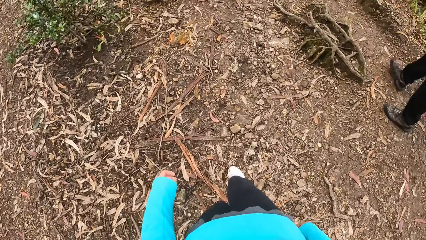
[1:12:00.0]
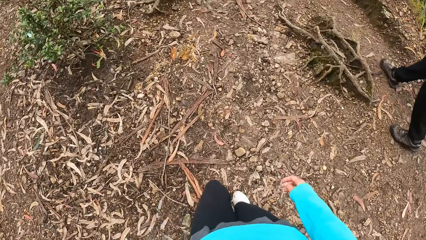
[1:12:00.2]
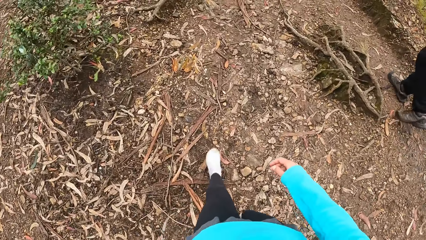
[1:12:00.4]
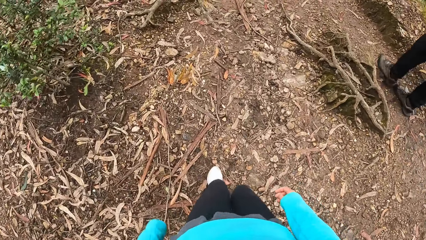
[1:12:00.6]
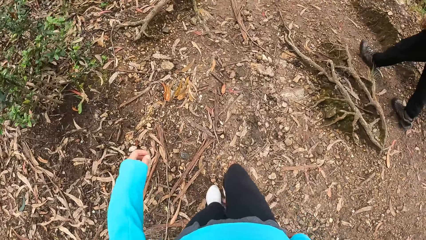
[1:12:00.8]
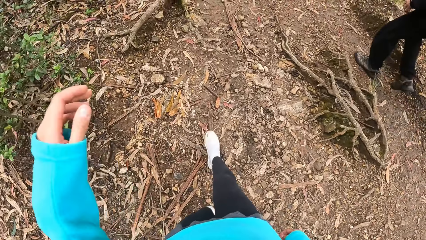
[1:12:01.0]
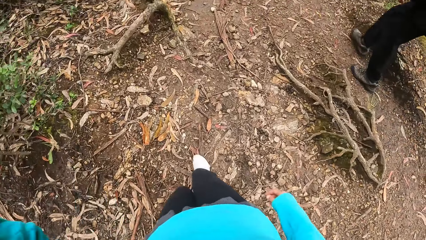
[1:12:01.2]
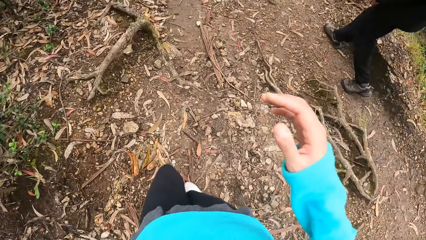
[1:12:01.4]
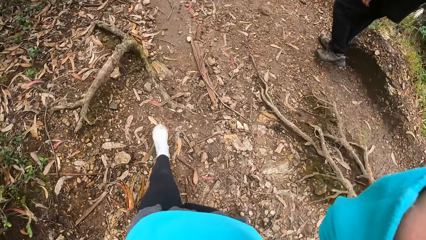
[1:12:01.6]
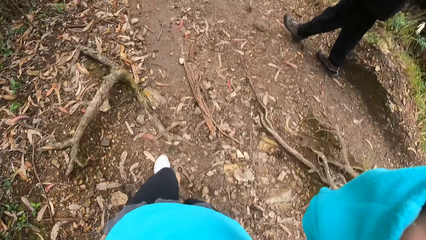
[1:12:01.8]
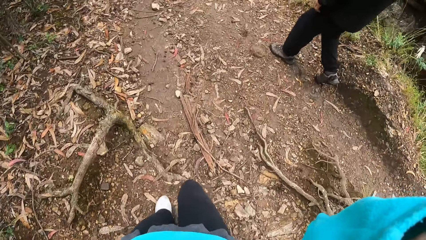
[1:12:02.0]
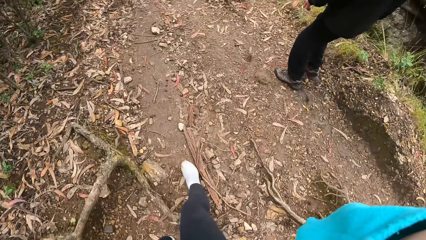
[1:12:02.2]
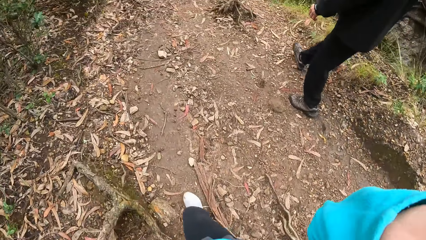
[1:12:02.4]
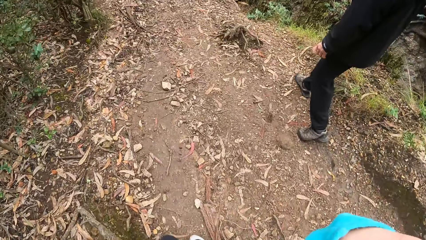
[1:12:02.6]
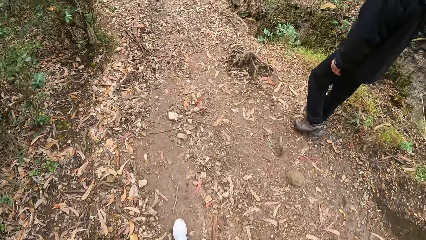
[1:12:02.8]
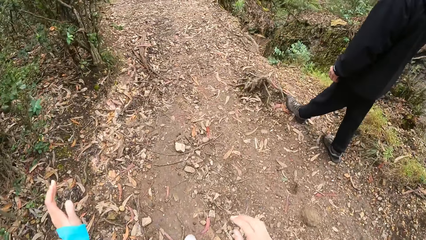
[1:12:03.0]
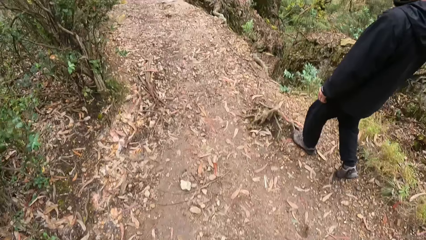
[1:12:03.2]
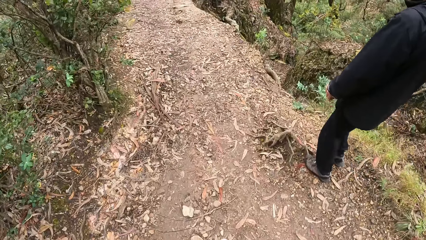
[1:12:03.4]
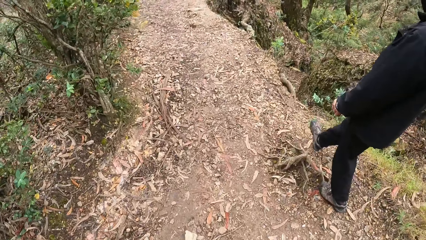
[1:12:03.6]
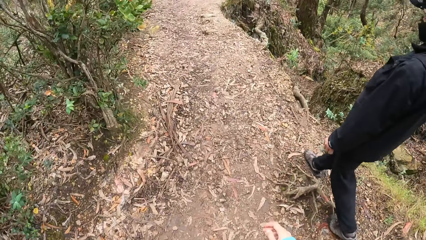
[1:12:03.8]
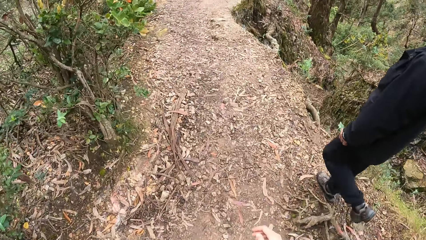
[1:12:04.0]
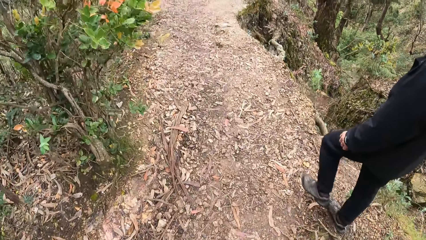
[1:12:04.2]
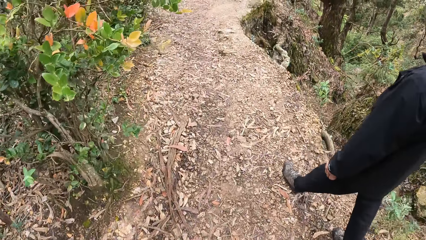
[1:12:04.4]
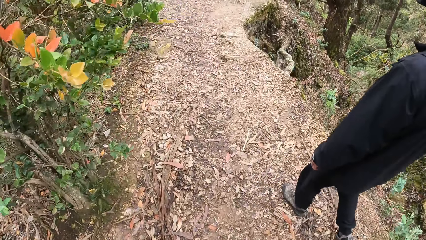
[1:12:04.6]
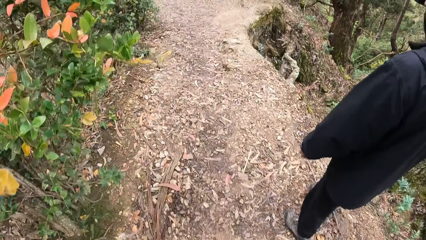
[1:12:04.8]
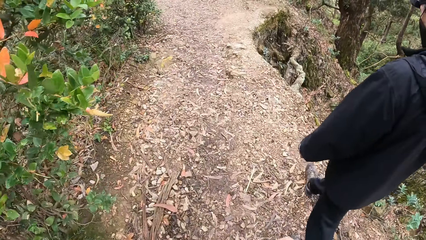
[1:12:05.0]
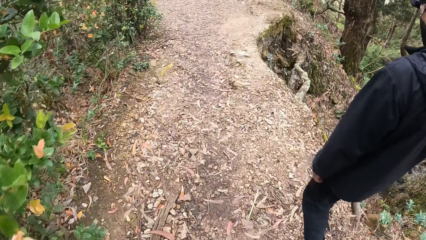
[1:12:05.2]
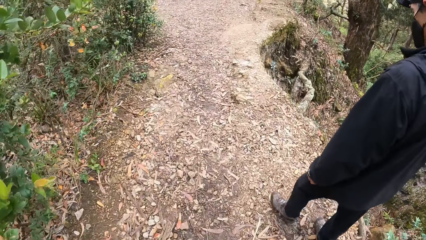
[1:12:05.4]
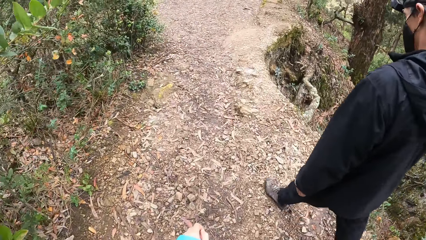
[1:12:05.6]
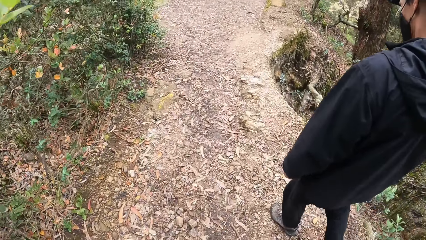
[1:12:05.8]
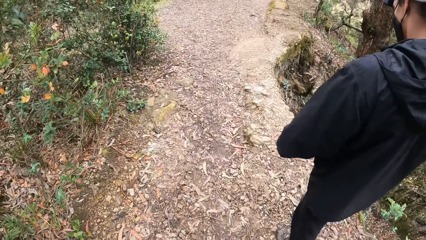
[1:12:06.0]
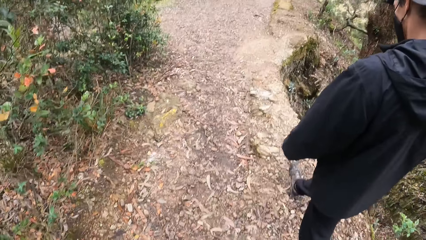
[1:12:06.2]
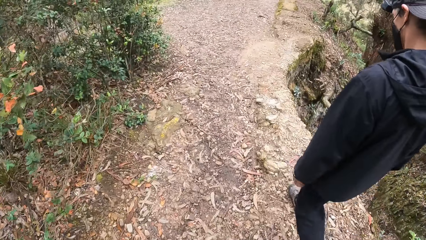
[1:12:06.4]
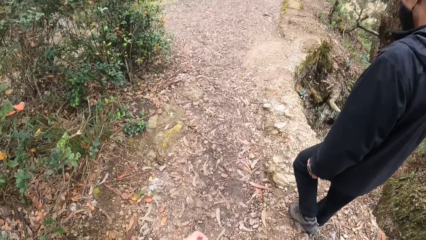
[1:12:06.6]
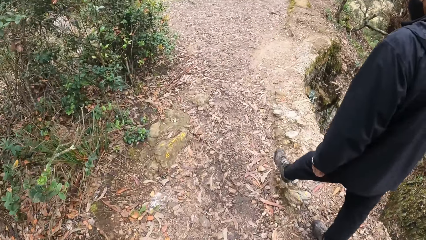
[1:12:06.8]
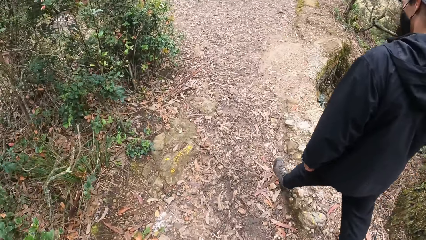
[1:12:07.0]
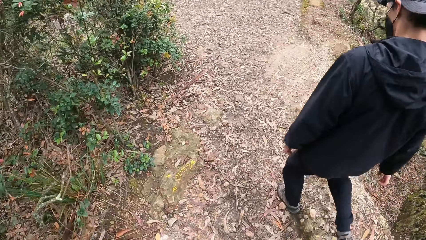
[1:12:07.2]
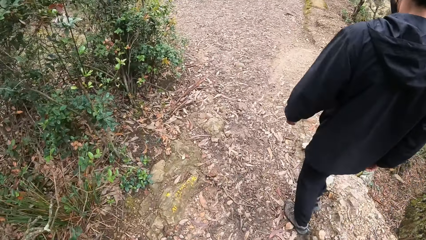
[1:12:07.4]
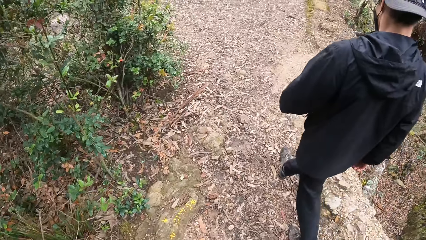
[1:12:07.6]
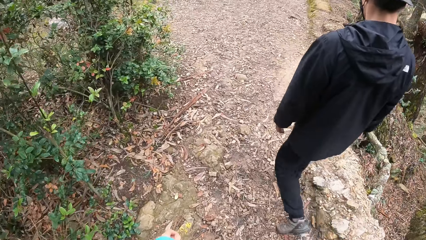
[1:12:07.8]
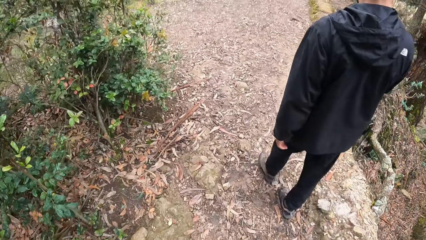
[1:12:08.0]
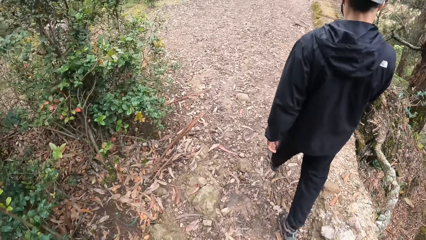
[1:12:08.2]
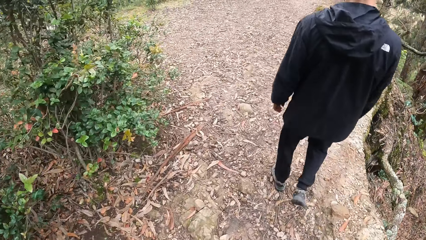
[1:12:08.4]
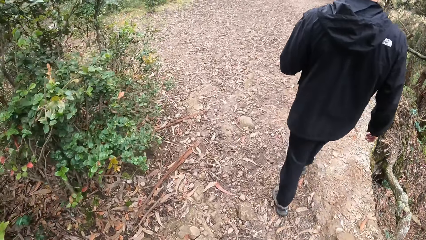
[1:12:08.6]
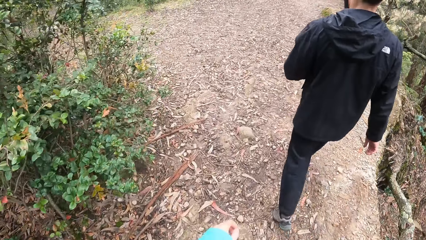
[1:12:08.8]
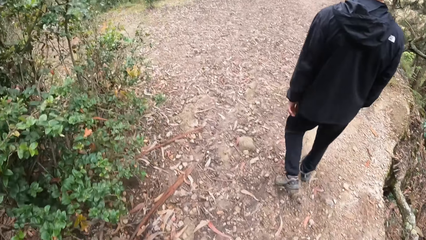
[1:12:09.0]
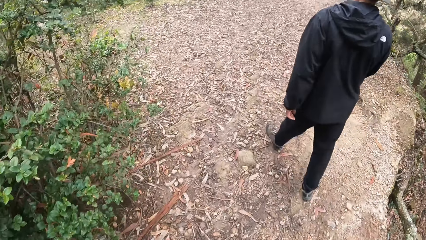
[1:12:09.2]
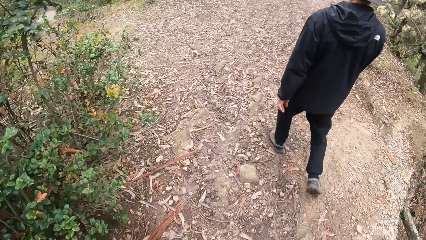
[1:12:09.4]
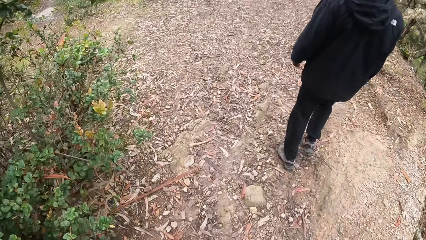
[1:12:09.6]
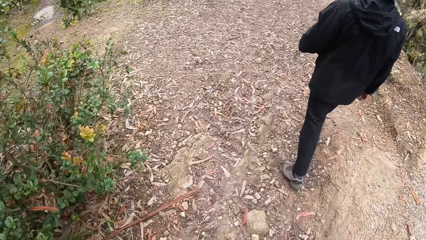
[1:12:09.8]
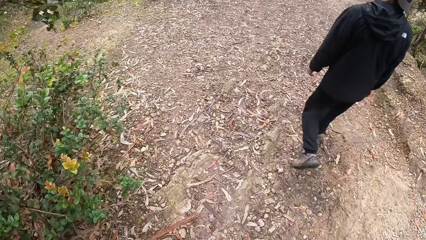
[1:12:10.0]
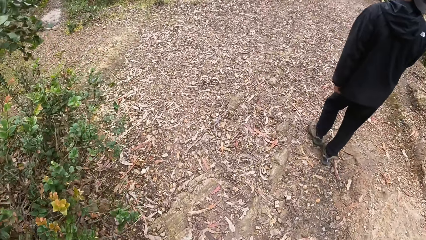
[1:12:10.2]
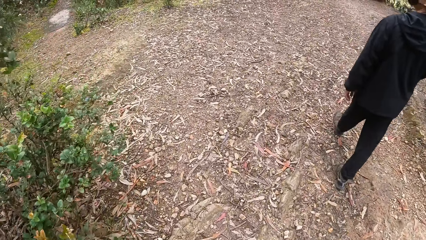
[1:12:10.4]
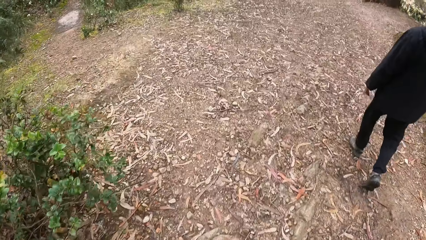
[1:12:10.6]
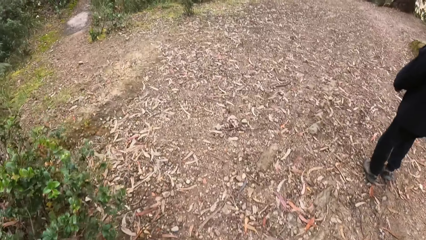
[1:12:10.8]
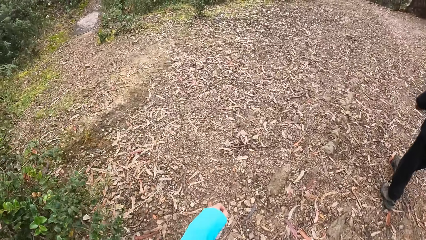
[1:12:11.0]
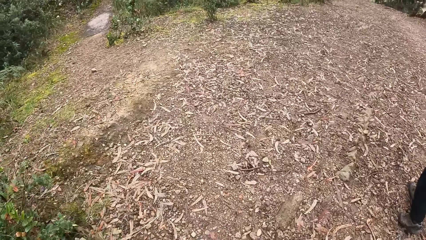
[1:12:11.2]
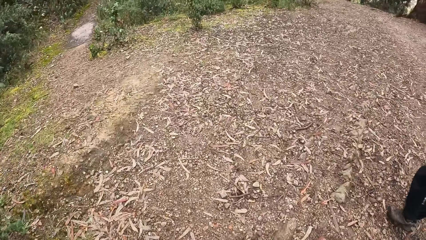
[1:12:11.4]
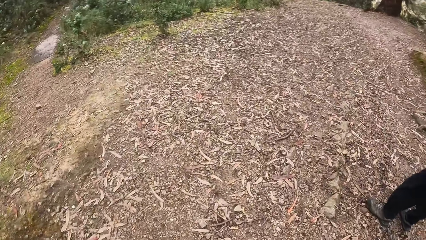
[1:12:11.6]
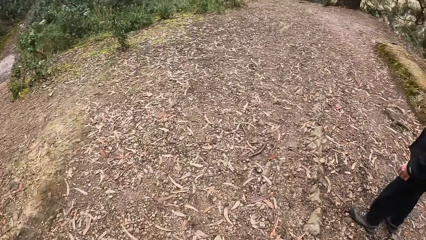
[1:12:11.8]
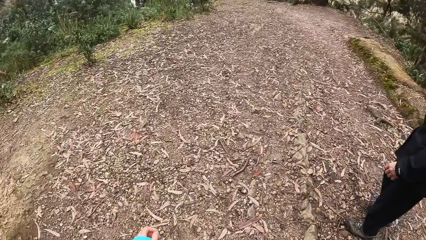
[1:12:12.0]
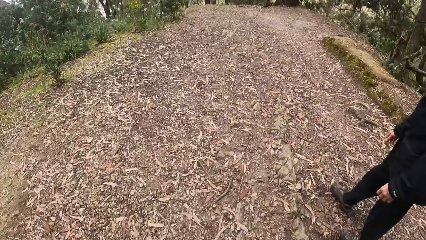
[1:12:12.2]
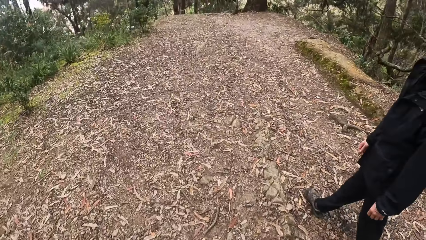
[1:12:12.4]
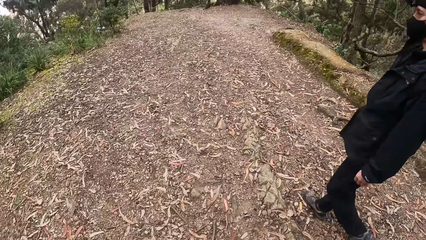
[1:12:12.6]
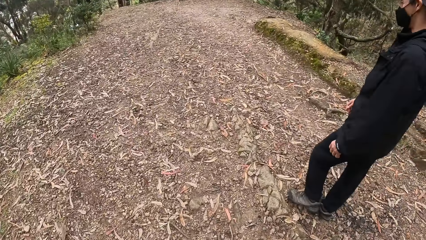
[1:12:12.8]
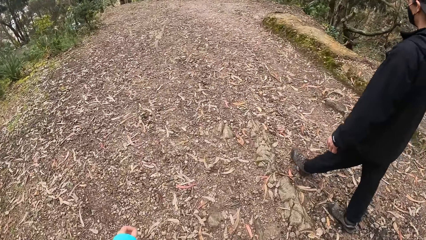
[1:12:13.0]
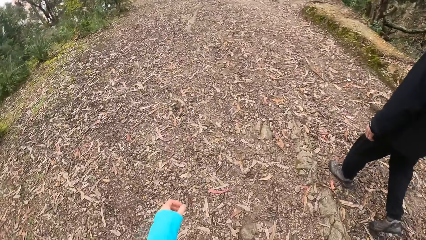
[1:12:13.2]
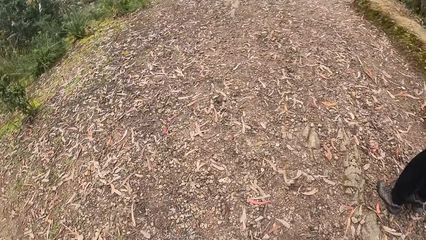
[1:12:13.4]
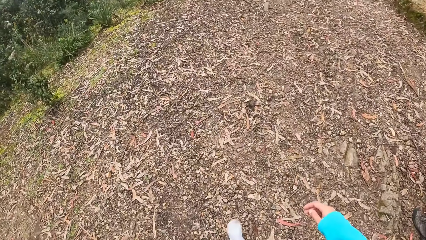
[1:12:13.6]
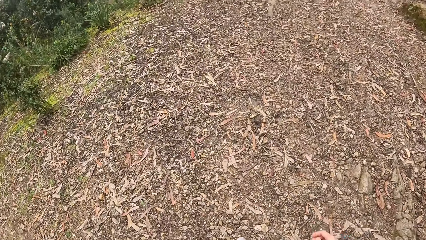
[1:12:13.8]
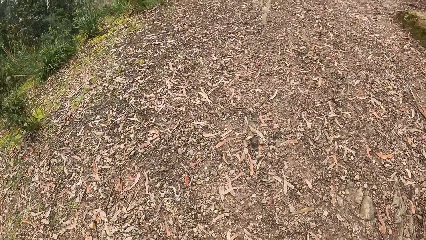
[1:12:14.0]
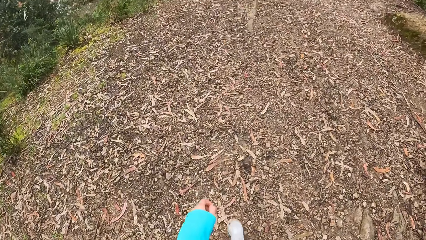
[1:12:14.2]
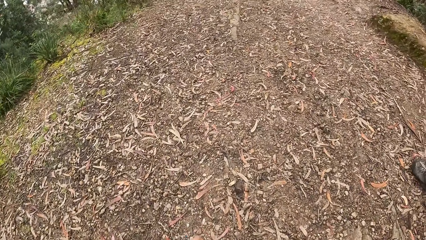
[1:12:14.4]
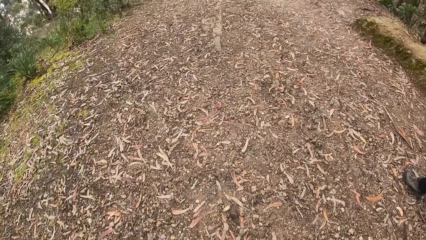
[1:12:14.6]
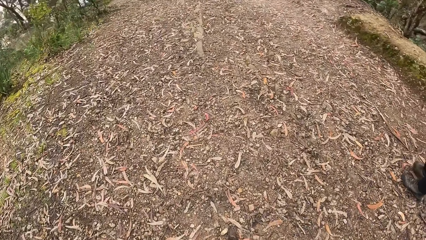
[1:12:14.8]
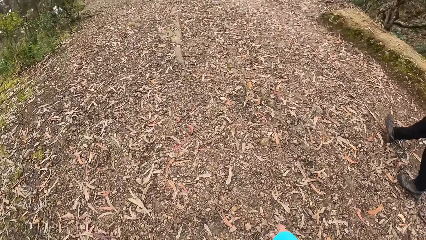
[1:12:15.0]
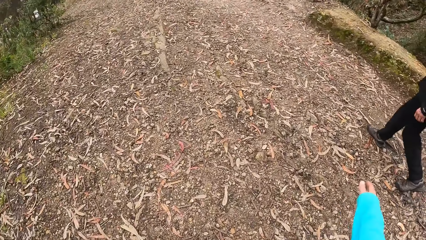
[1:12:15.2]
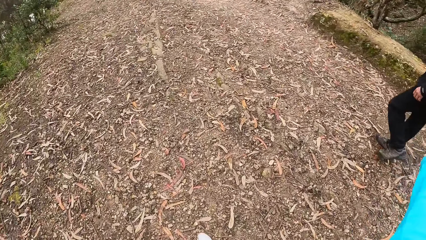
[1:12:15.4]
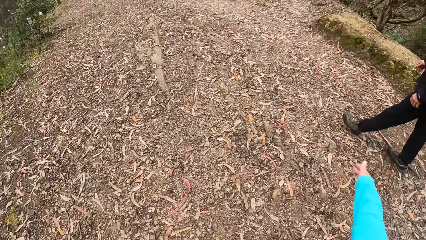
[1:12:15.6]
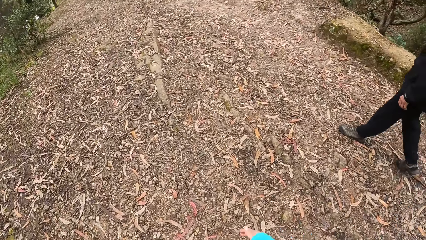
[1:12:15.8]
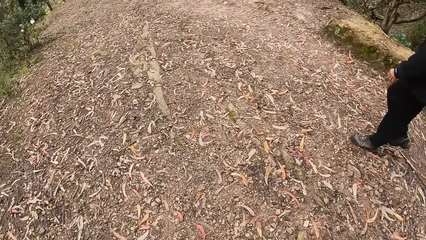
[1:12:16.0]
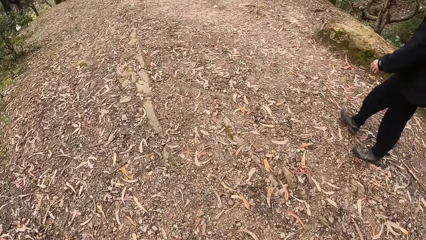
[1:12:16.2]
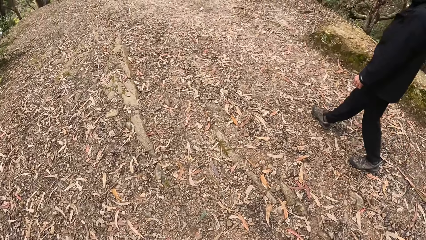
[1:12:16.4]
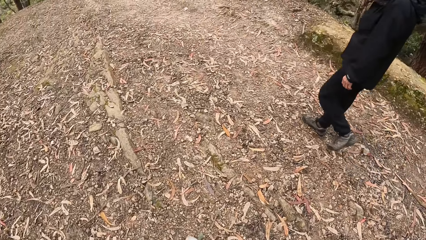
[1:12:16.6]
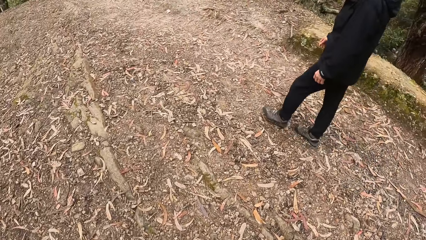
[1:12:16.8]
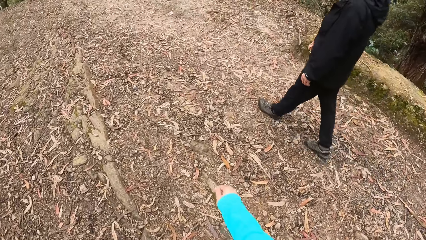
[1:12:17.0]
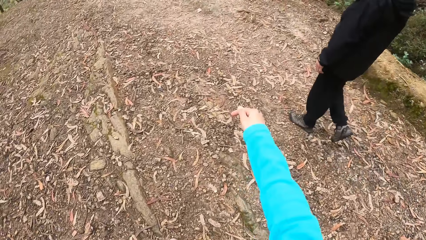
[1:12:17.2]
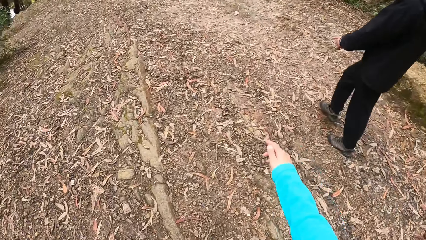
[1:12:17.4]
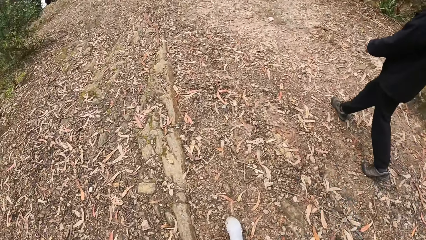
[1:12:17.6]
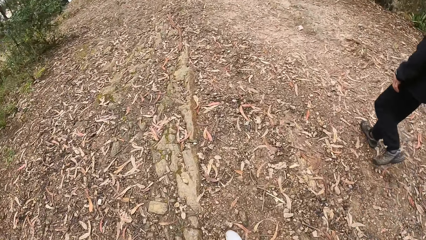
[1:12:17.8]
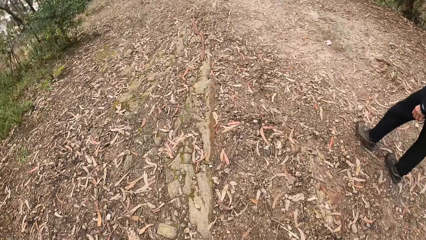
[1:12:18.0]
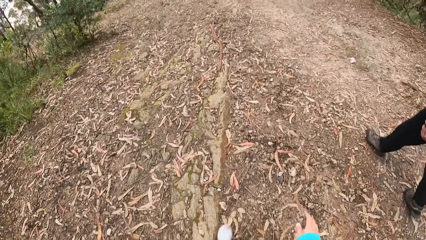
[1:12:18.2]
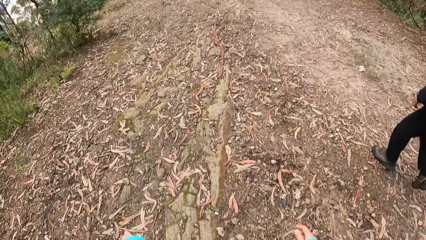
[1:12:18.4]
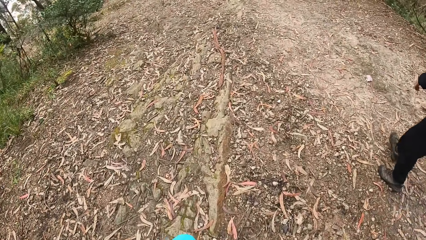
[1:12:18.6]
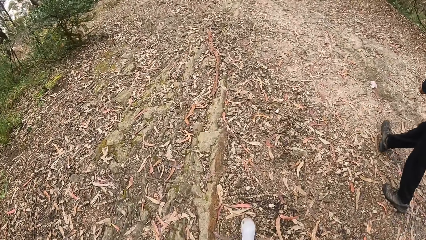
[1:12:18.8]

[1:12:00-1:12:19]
The camera wearer touches her face with her right hand. She walks on the ground. She interacts with the man. She moves her hand.
